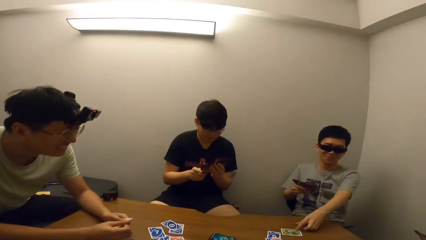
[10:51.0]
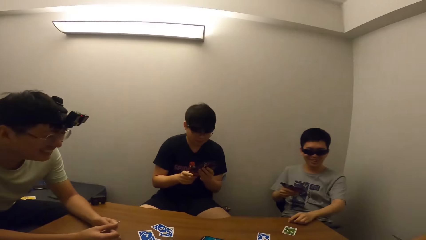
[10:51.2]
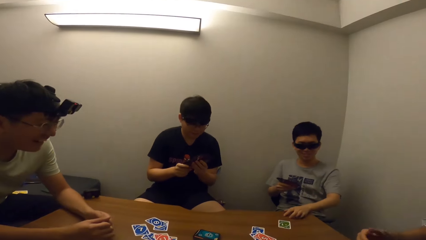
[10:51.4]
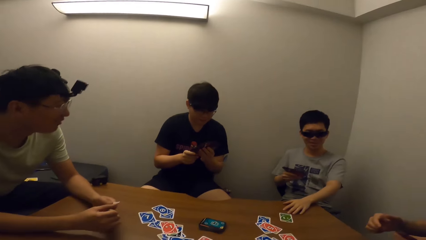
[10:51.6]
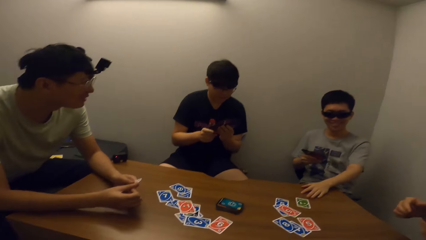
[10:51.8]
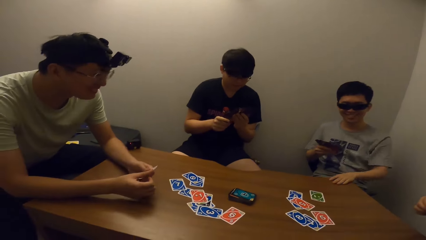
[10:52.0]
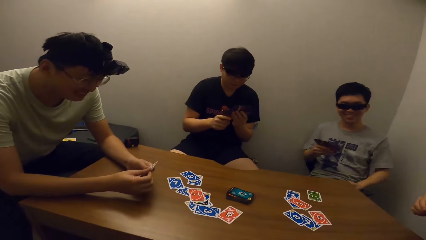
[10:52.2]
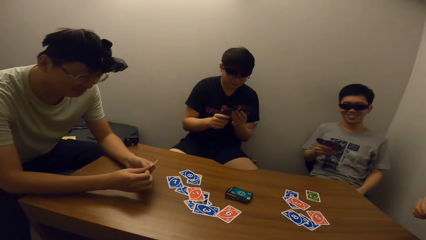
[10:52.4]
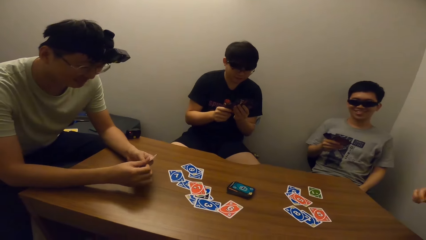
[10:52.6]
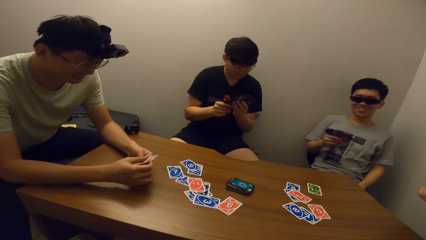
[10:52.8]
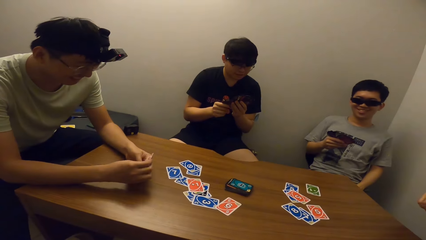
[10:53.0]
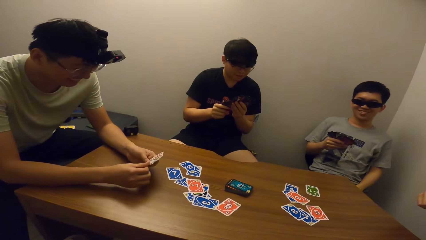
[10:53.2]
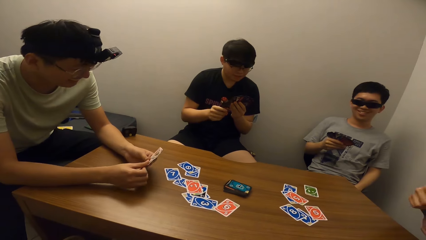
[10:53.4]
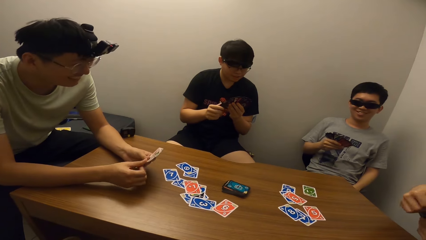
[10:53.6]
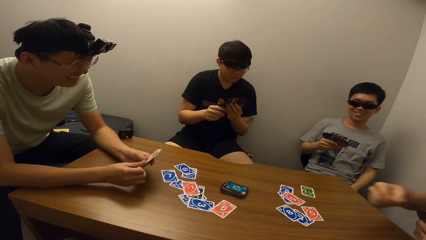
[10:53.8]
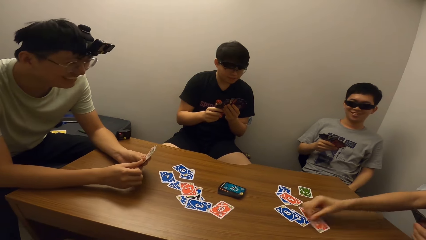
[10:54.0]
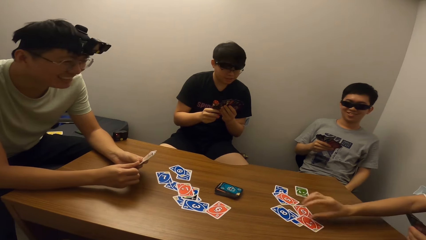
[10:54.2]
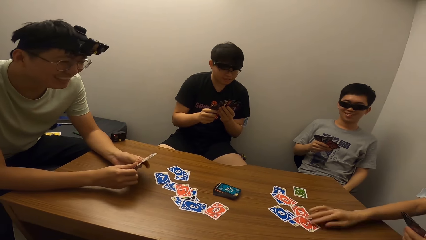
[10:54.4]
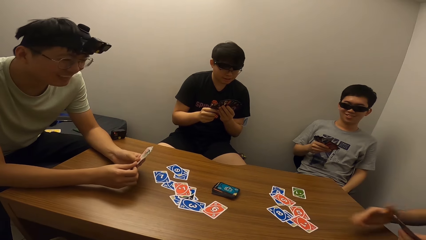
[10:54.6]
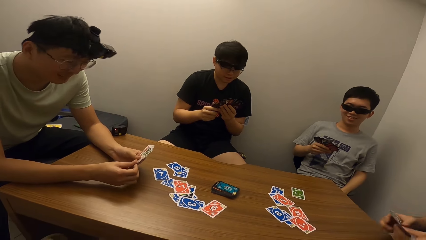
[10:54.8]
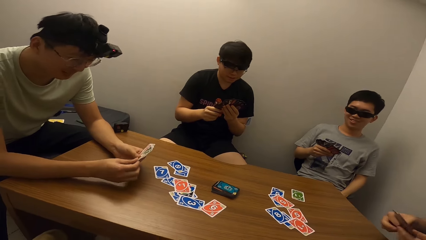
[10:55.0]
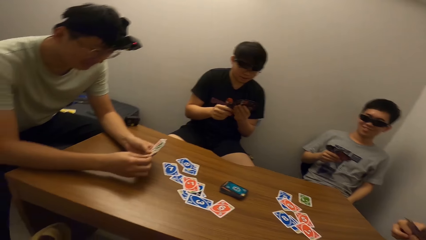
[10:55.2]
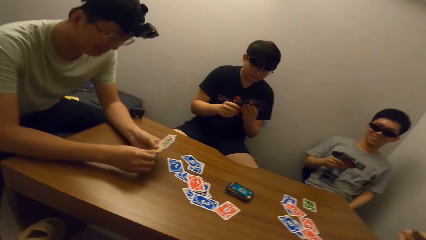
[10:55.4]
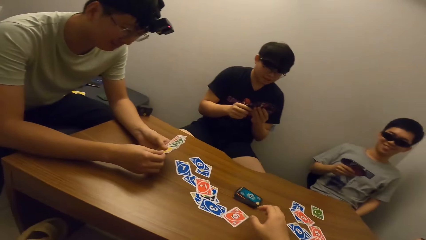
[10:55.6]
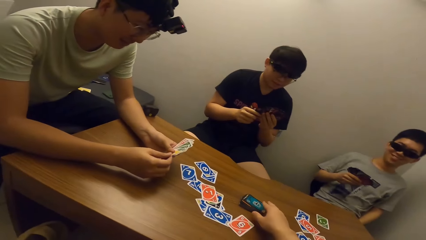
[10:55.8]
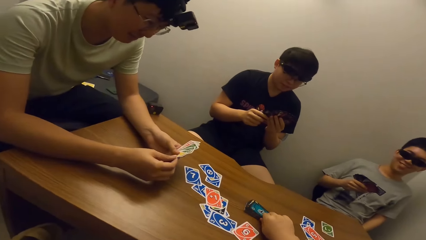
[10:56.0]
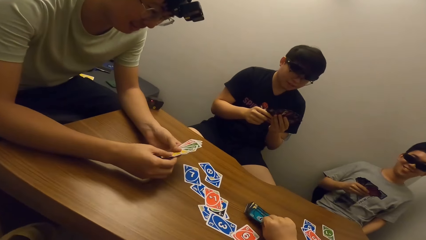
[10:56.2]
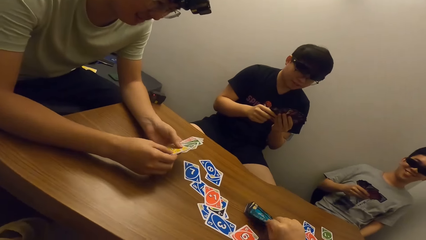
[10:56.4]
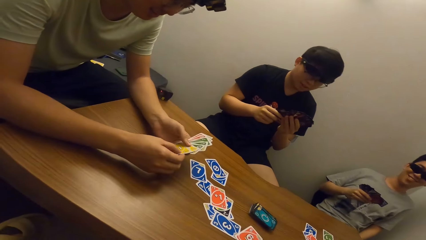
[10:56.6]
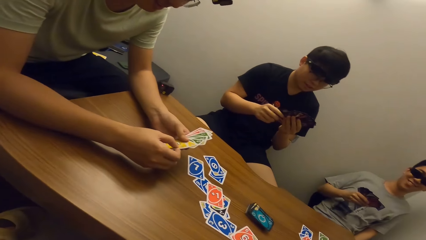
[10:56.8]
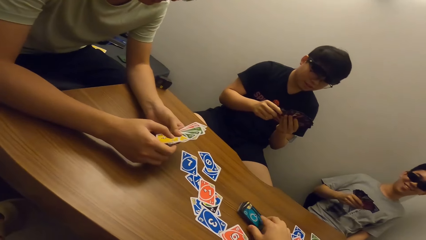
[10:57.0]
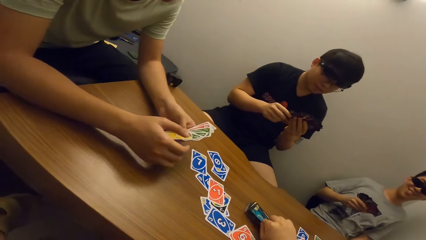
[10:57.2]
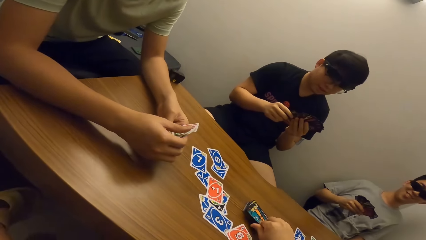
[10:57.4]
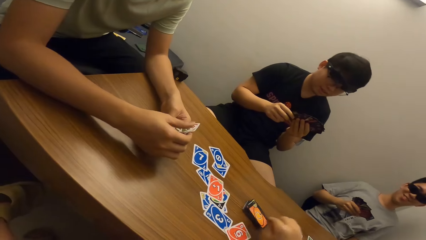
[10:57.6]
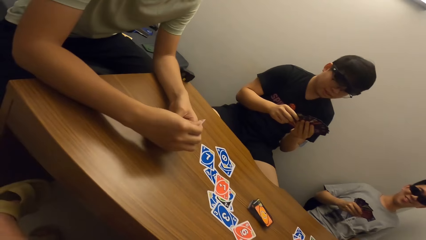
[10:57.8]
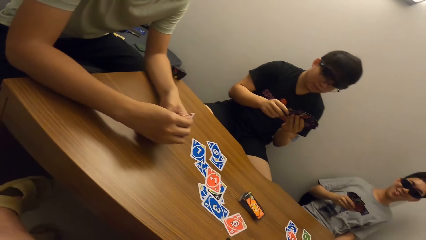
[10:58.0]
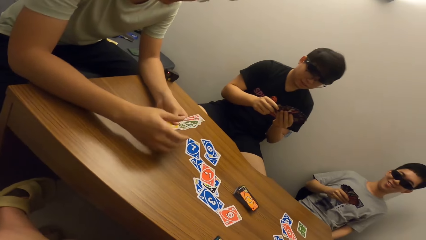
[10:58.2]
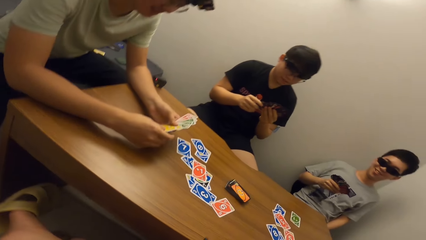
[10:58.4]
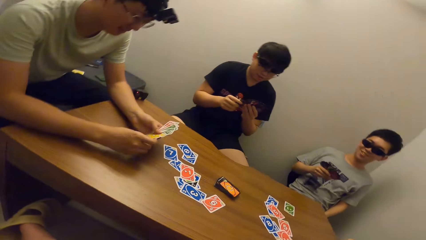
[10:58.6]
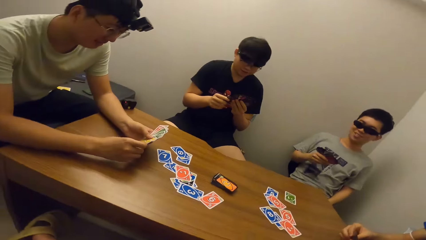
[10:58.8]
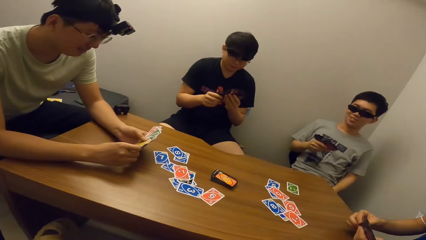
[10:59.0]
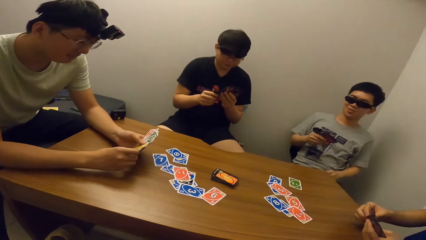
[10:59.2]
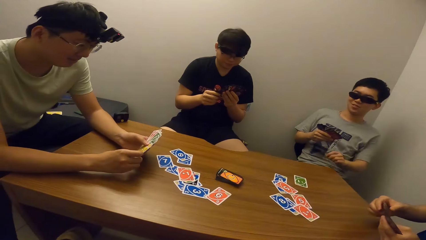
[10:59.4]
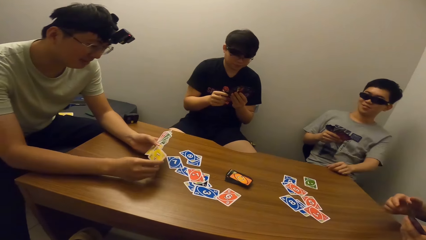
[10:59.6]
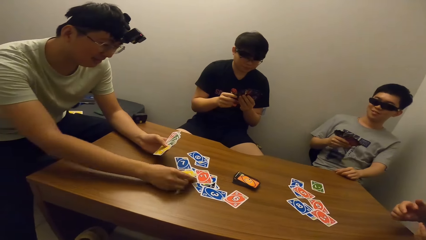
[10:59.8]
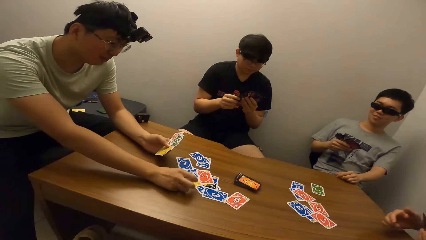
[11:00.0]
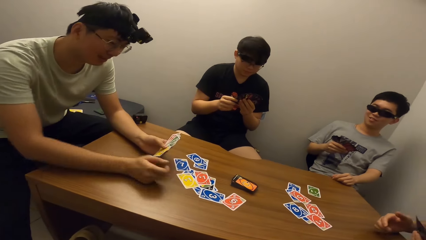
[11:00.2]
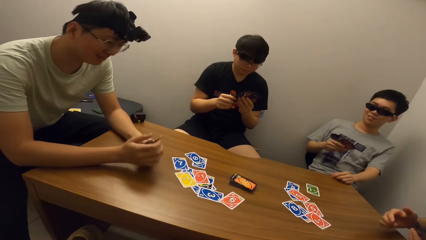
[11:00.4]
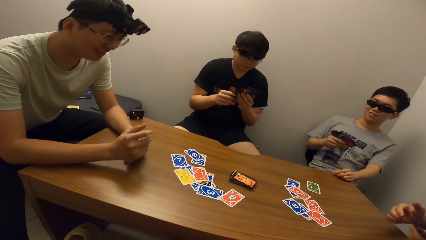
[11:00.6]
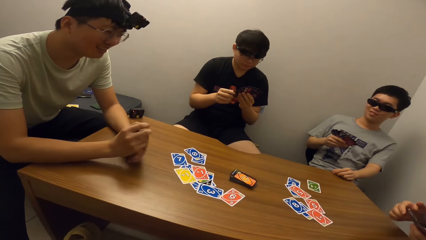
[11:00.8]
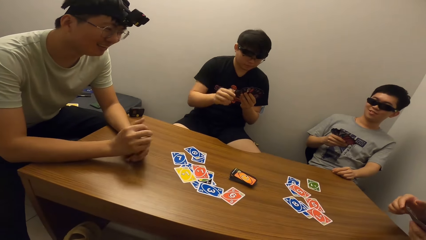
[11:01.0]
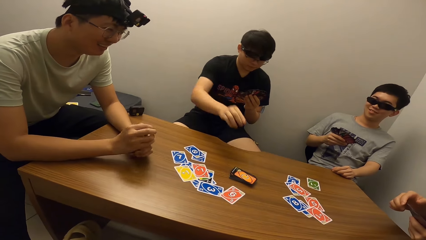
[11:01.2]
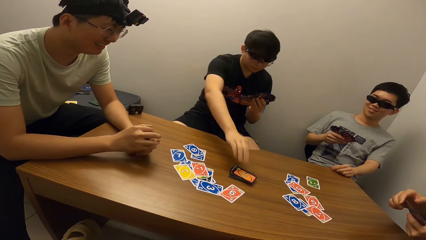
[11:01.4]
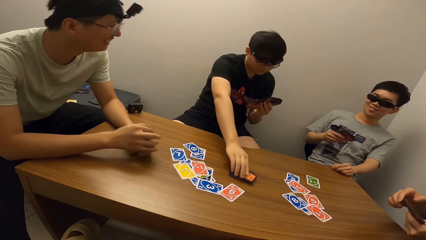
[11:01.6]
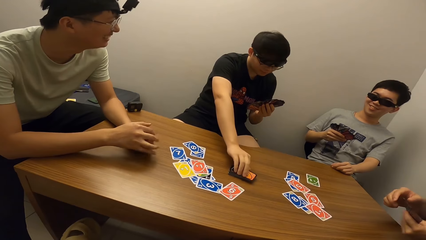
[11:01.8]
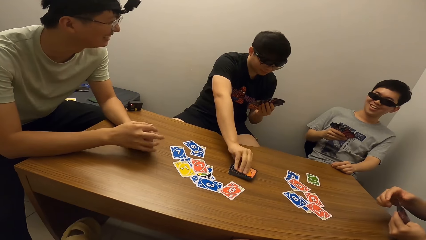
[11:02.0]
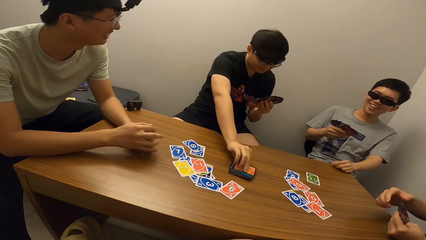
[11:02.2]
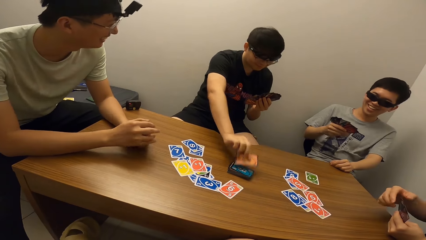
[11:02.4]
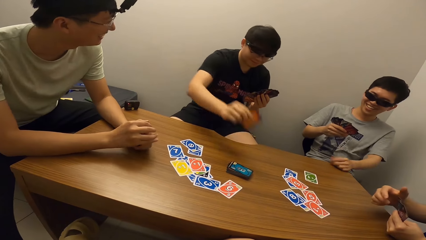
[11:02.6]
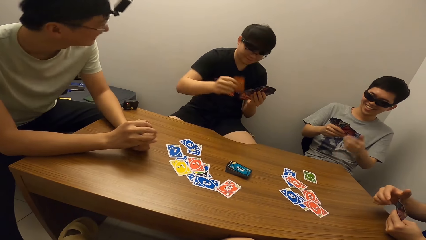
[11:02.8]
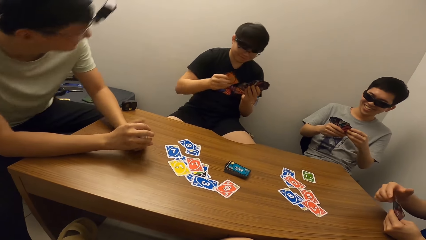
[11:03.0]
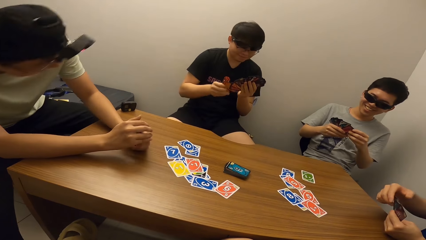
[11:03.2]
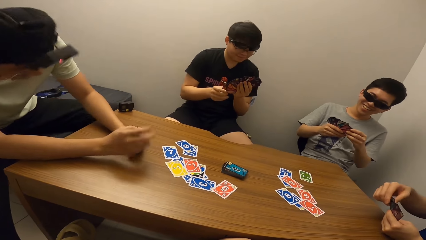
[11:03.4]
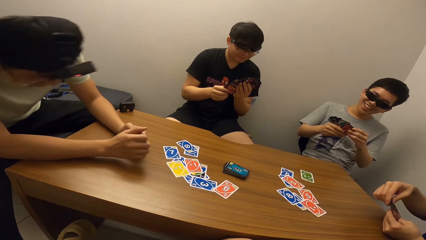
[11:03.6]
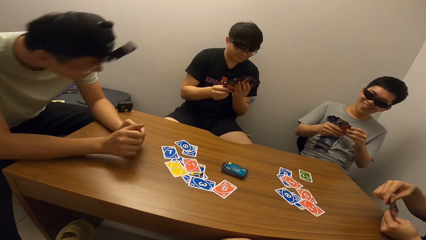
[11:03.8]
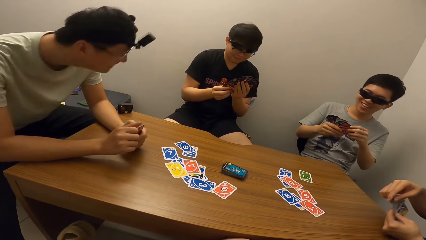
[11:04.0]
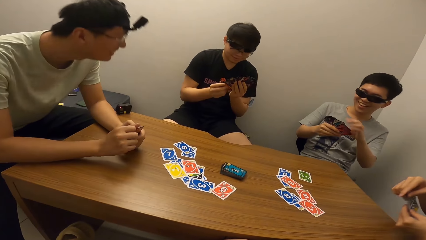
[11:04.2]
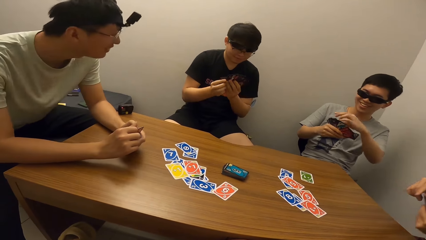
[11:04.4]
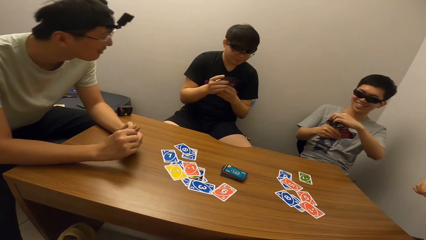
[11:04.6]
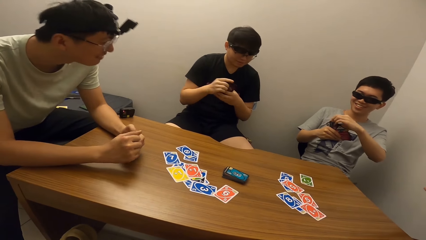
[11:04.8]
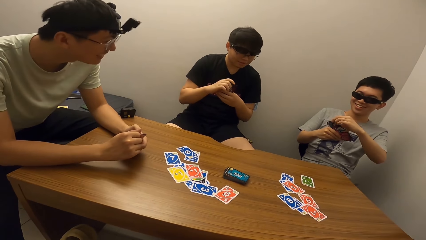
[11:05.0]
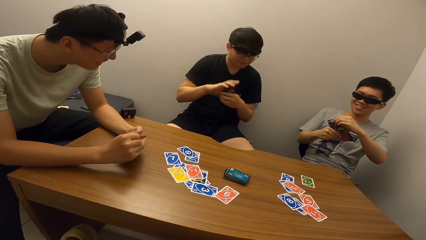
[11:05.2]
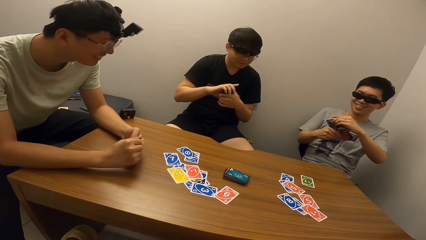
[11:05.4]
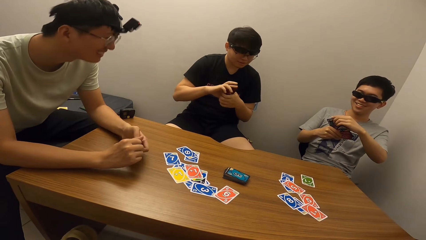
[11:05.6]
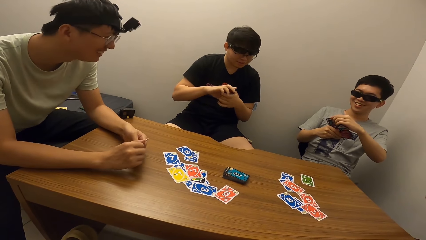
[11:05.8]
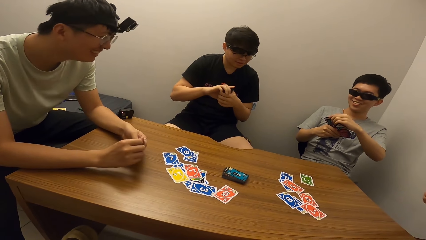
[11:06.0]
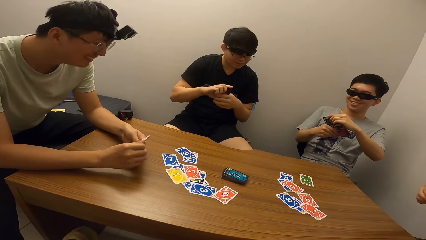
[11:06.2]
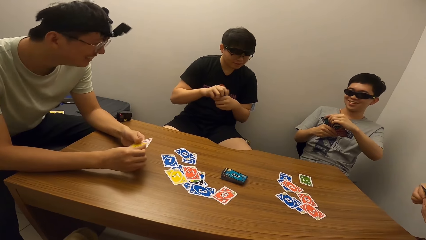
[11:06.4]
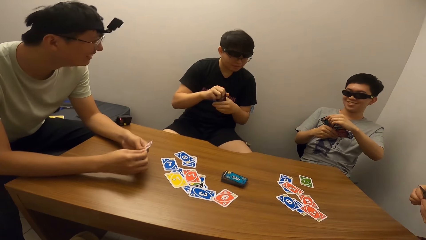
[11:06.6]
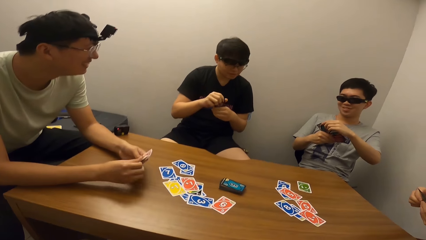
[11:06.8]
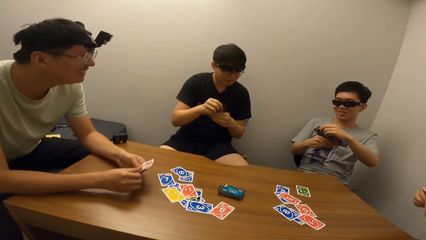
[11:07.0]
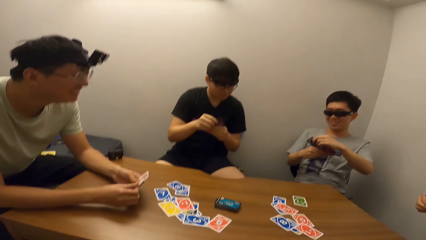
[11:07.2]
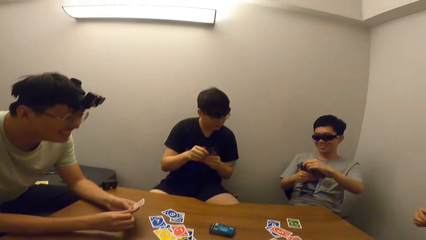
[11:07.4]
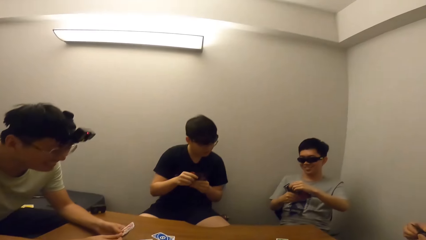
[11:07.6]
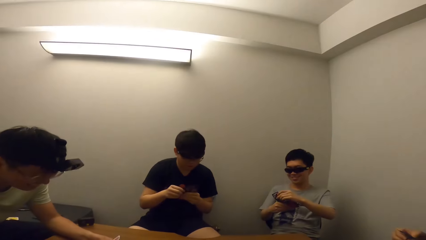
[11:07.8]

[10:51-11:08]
A boy places a card on the table. A man places a card on the table. The camera wearer picks a card from the deck. The boy talks. Another man drops a card on the table. A third man picks a card from the deck. The second man laughs. The boy laughs.
